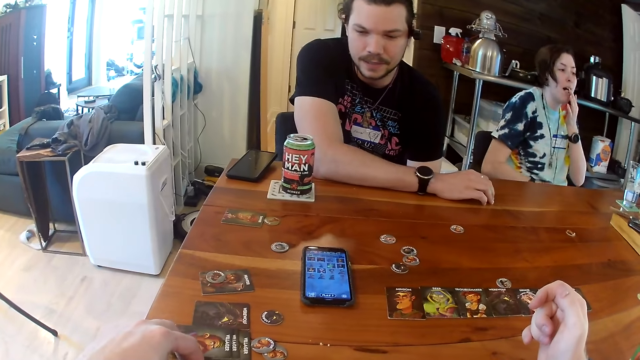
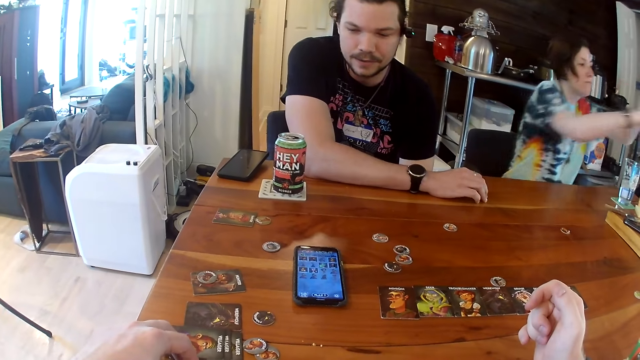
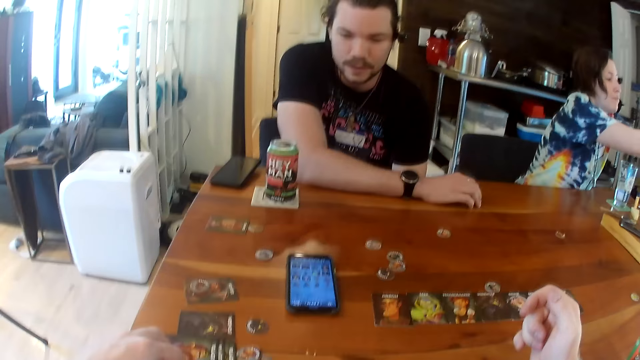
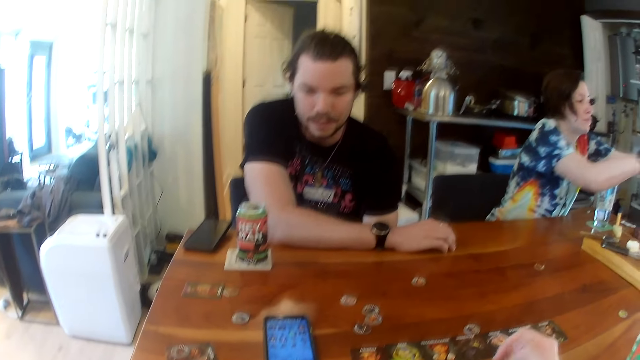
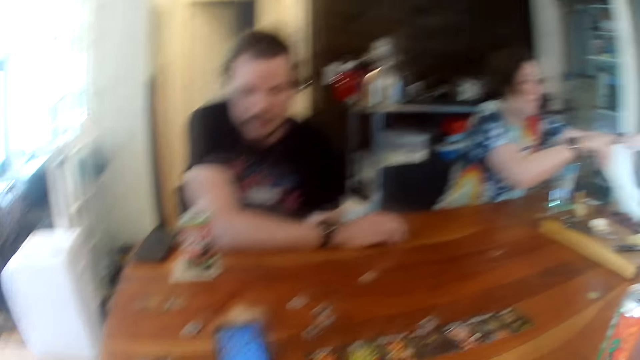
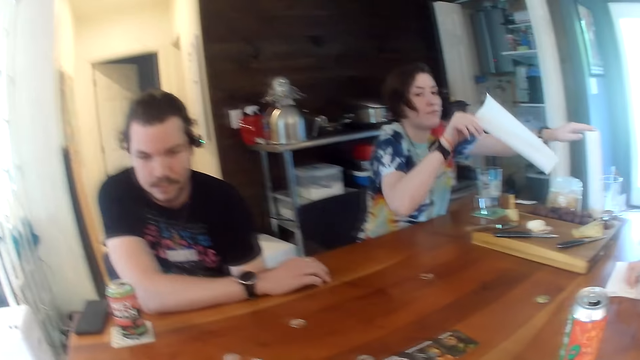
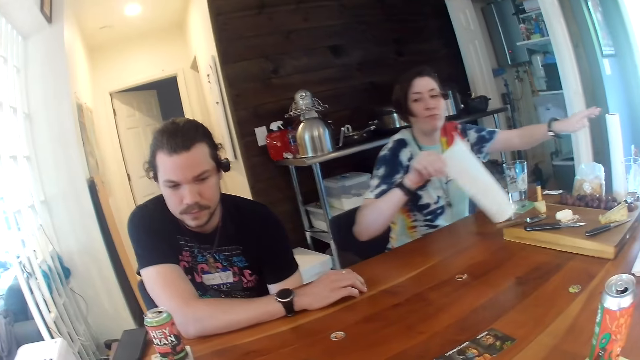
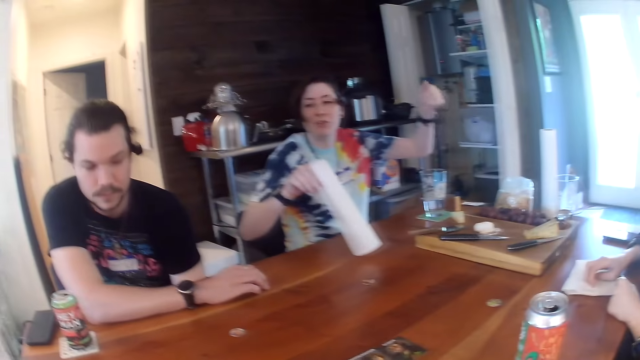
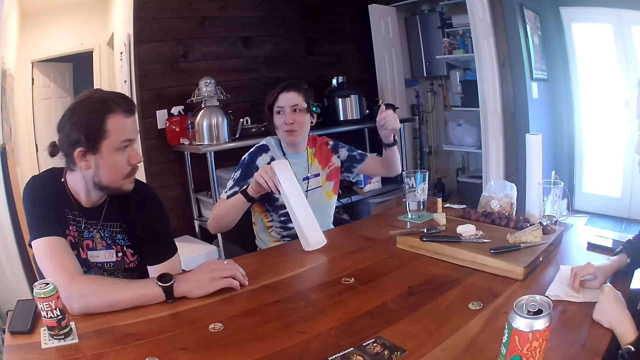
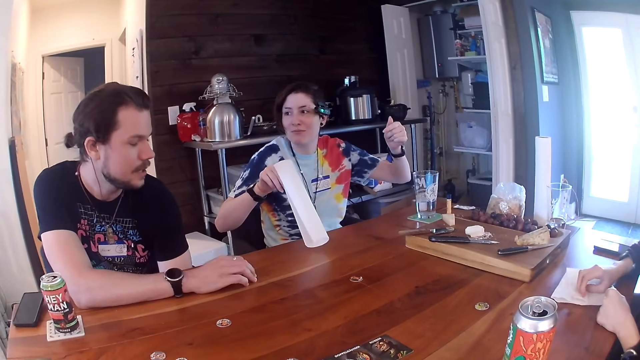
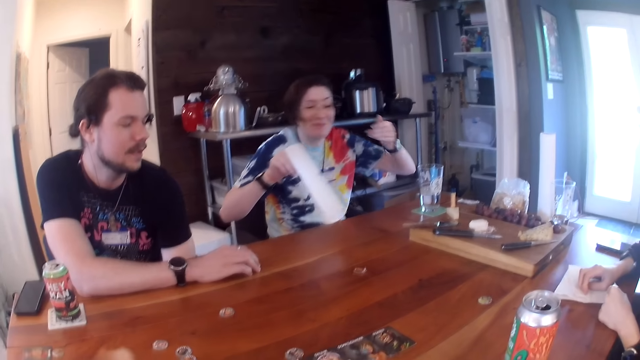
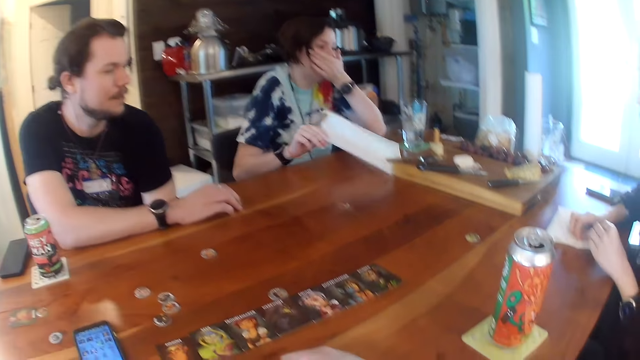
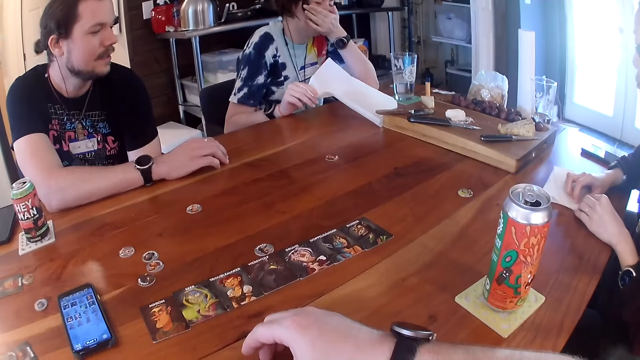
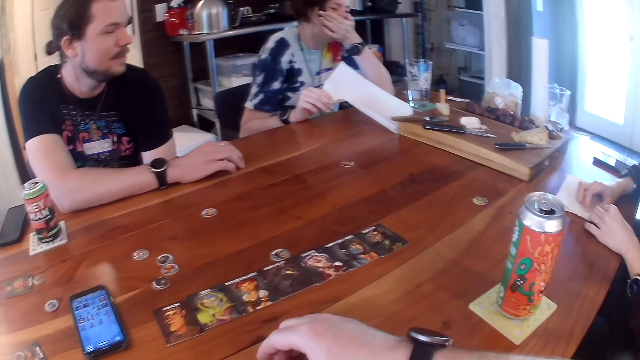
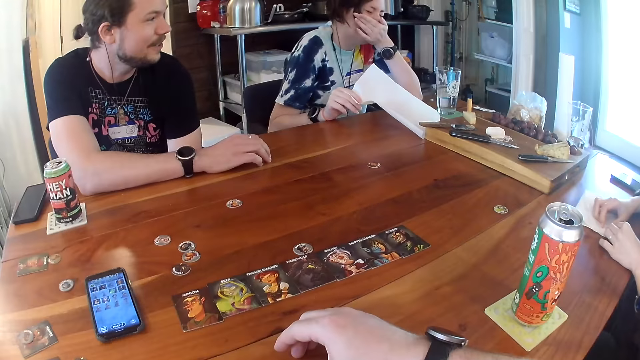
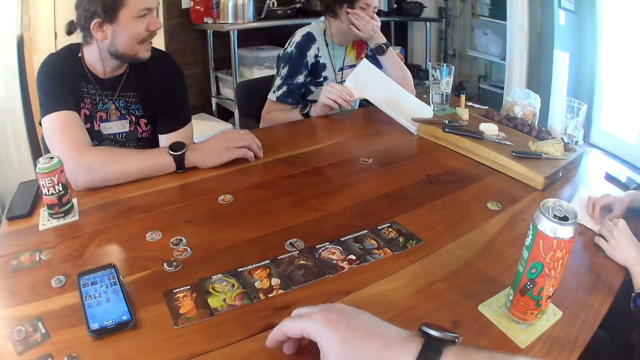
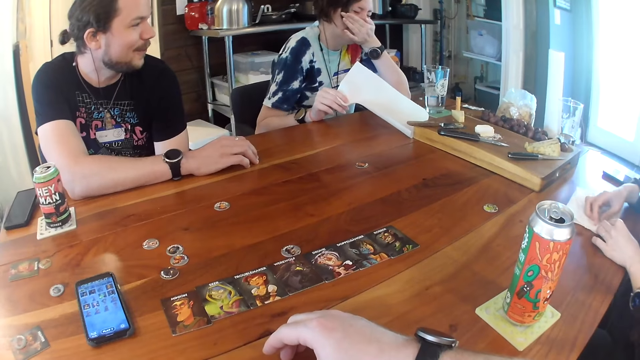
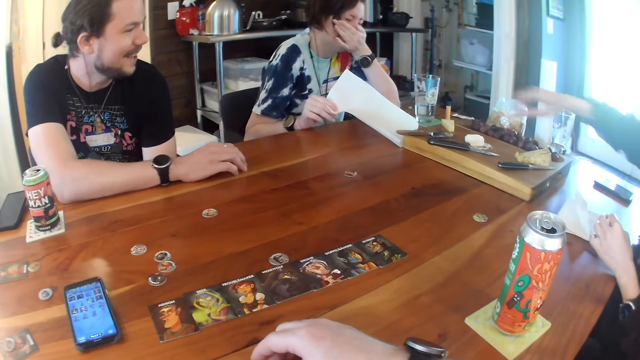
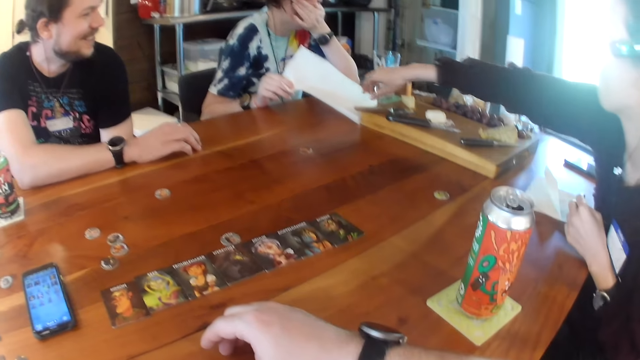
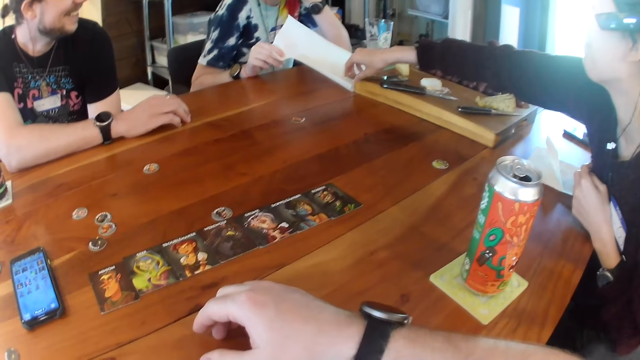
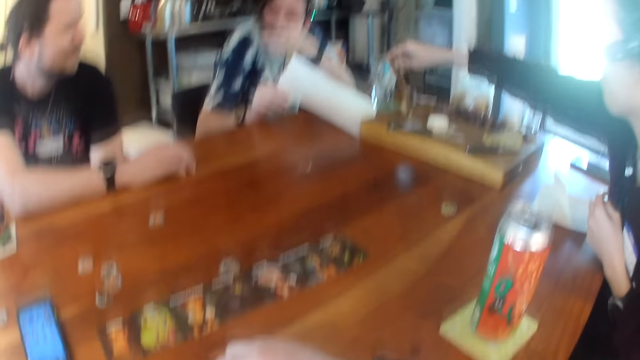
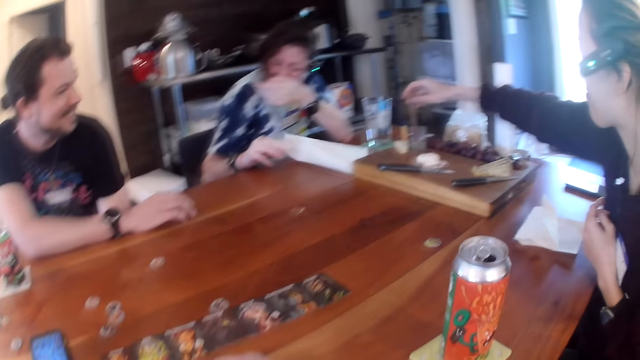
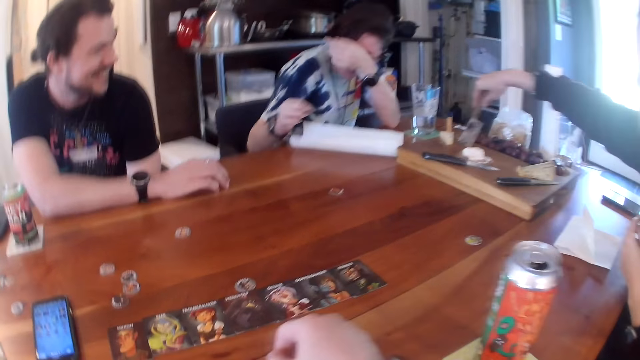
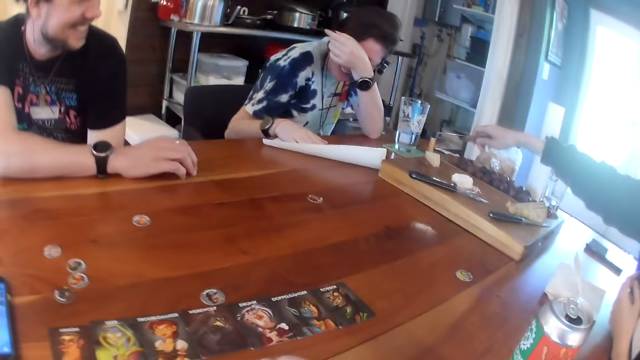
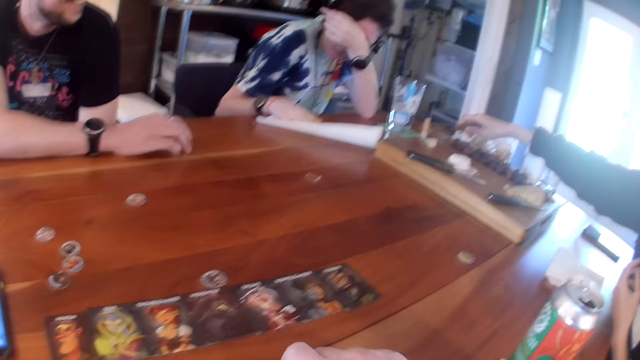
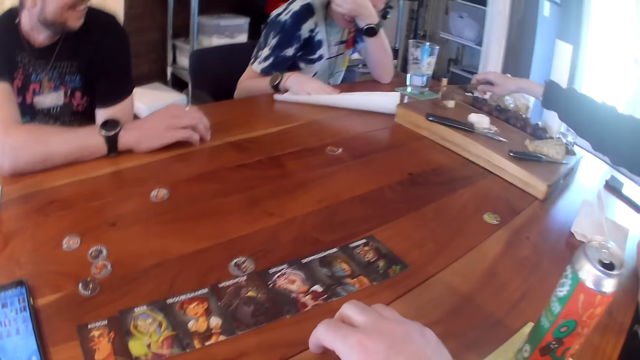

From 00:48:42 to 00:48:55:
A woman picks a tissue paper from the table with her left hand. The woman talks with a man. The woman covers her mouth with her left hand. The man talks with a lady. Another woman picks a cleaver from the chopping board with her right hand.

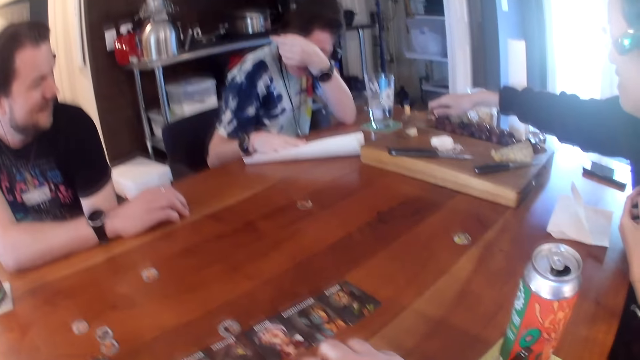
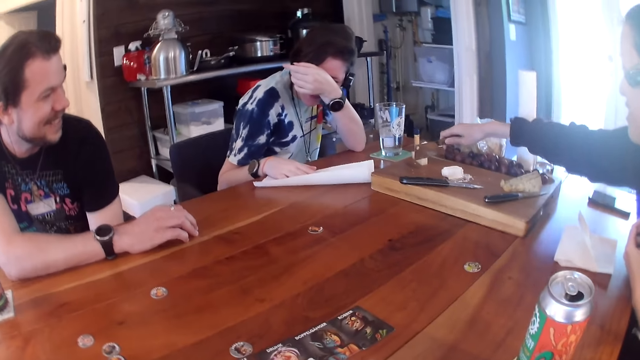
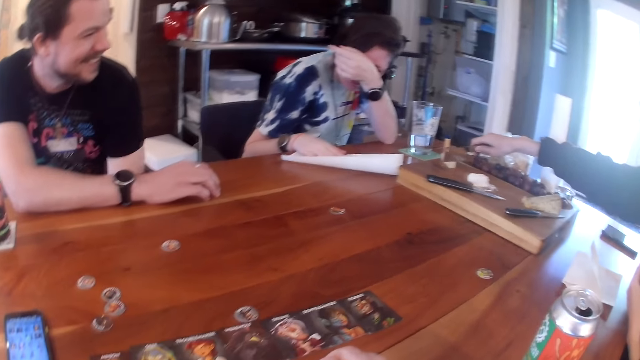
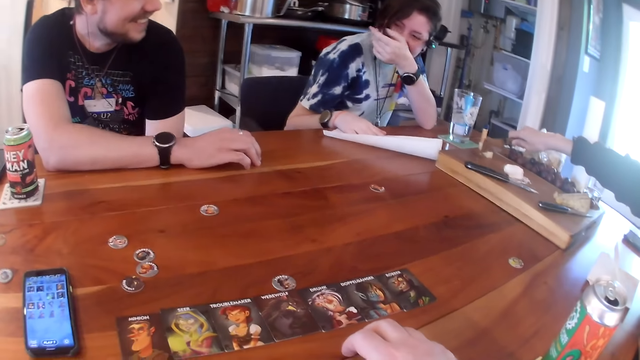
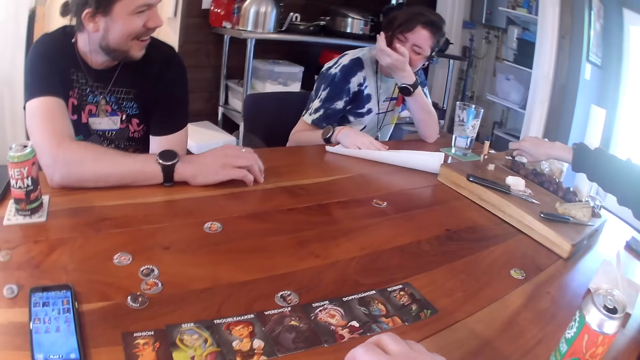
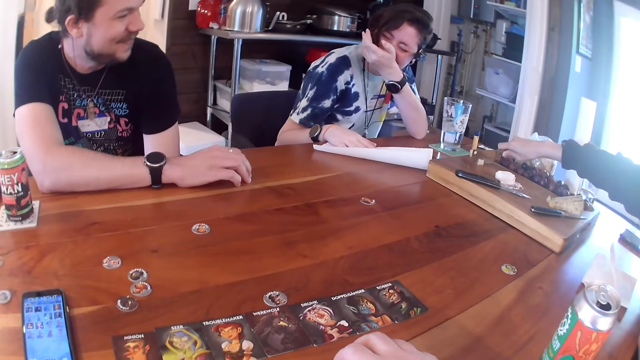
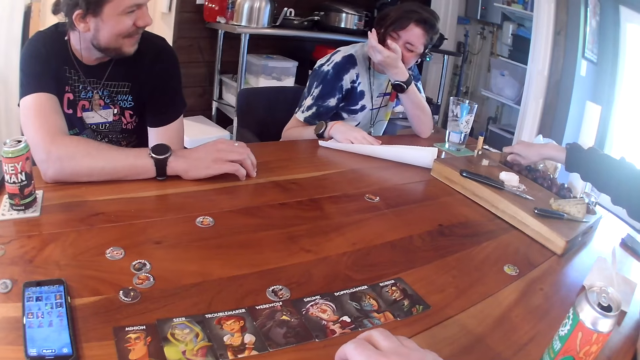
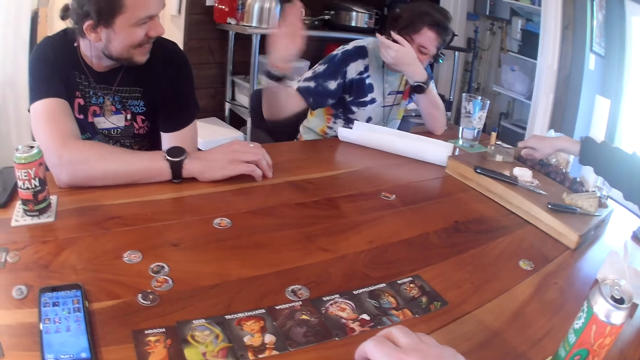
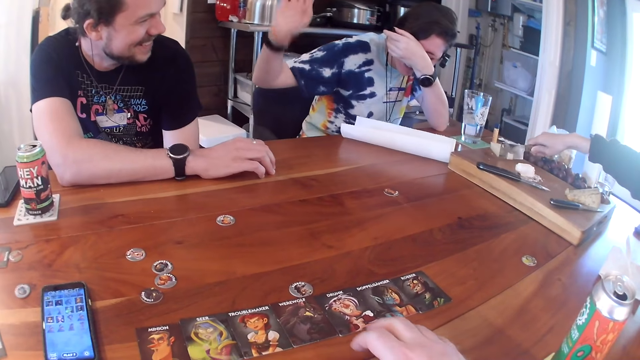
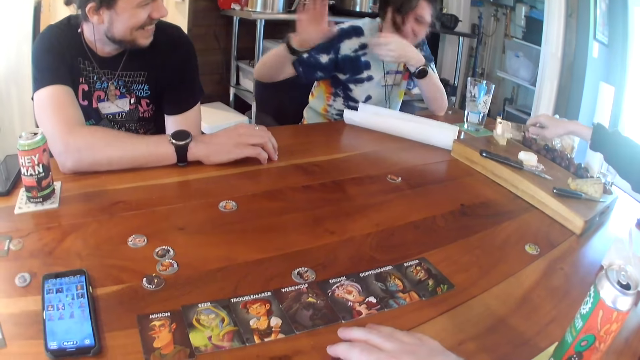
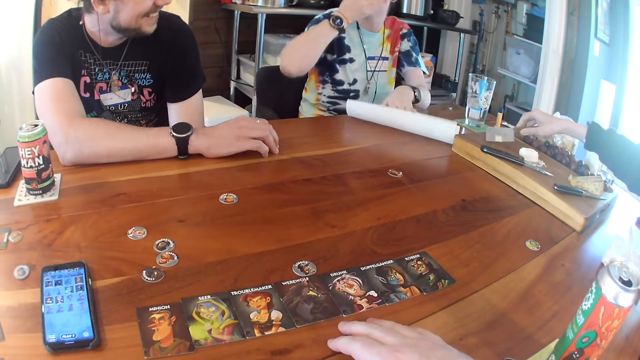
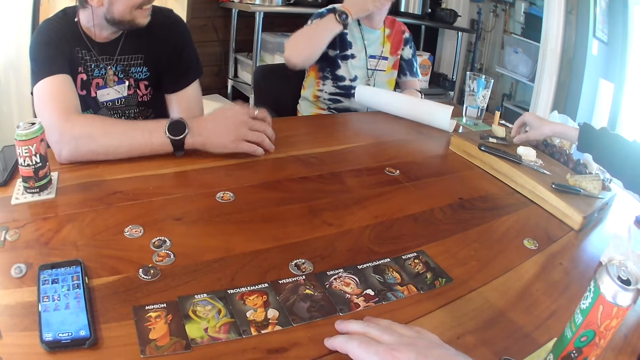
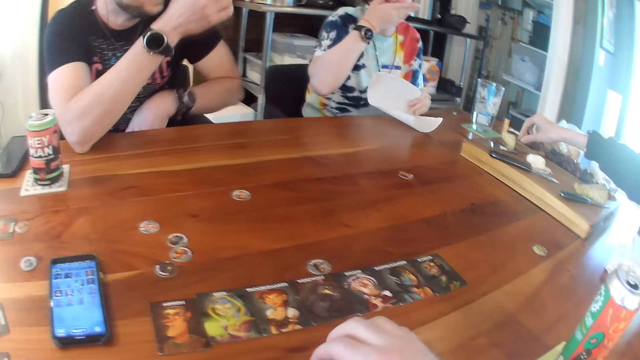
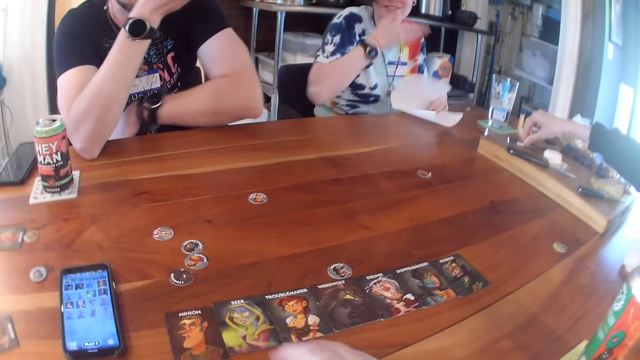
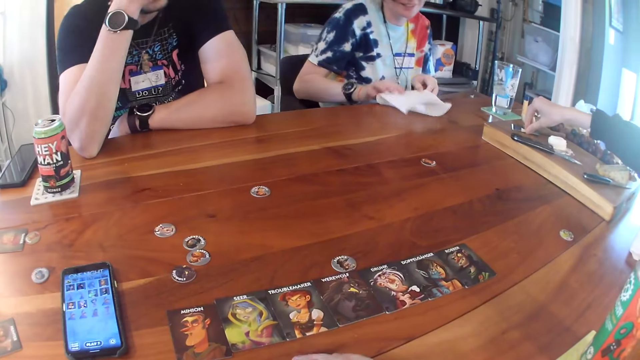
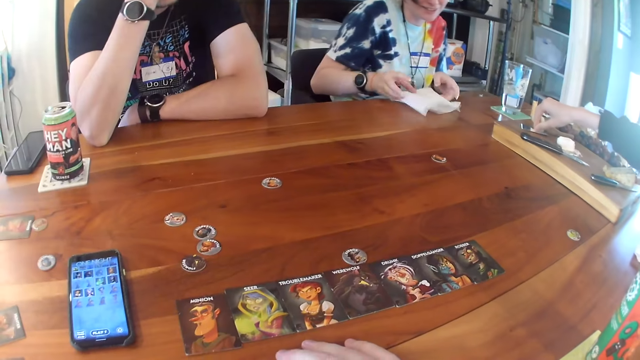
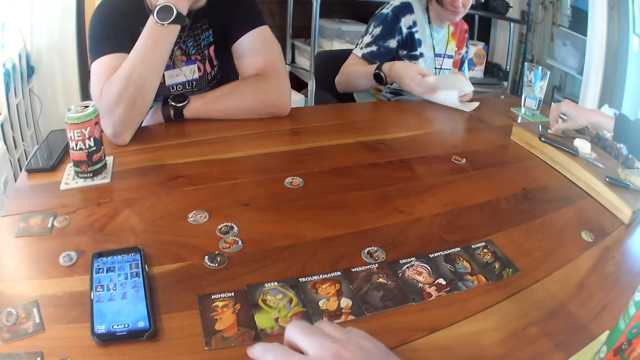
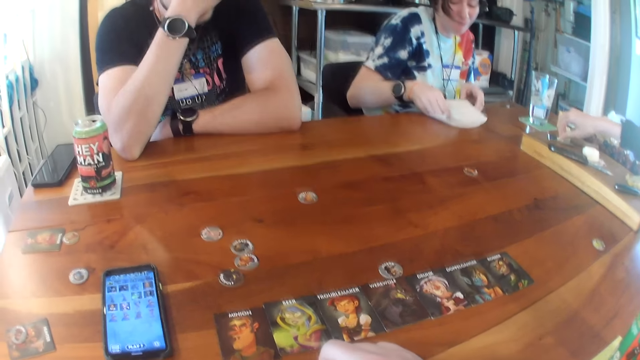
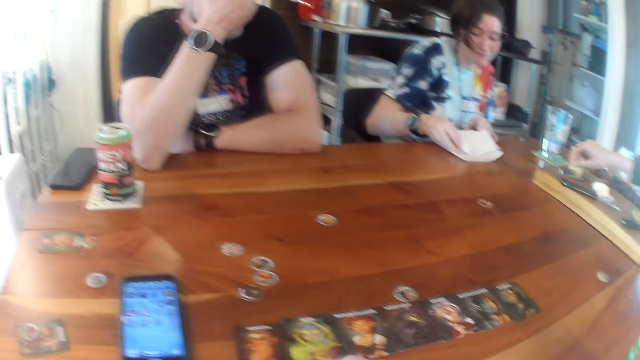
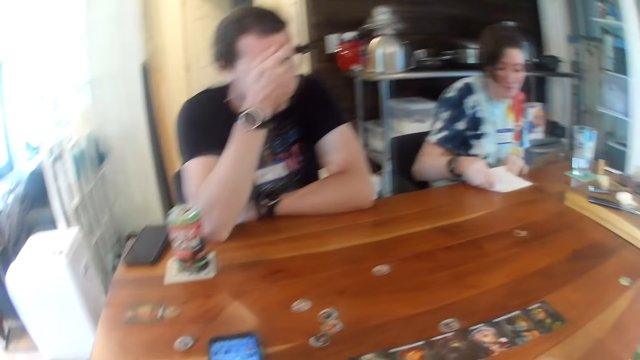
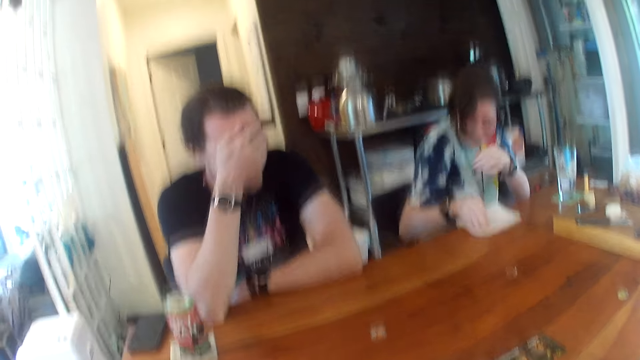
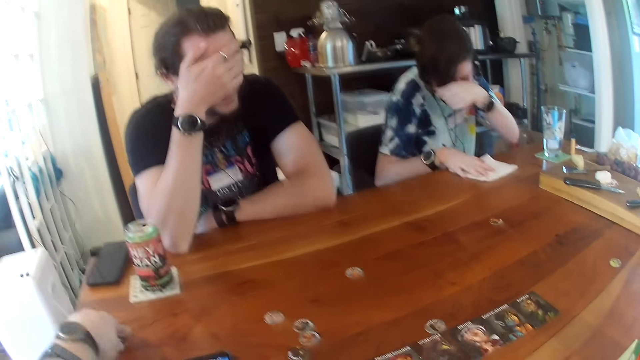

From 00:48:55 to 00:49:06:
A woman cuts a cheese on the chopping board with the cleaver. A lady moves her hands. The woman drops the cleaver in her right hand on the chopping board. Another woman folds the tissue paper with both hands. The camera wearer looks around. The first woman picks the cheese from the chopping board with her right hand.
